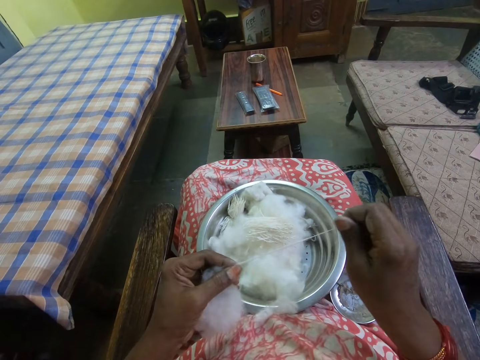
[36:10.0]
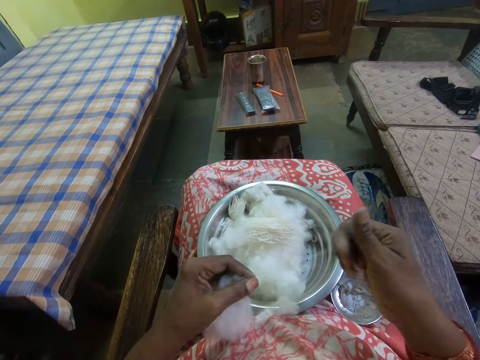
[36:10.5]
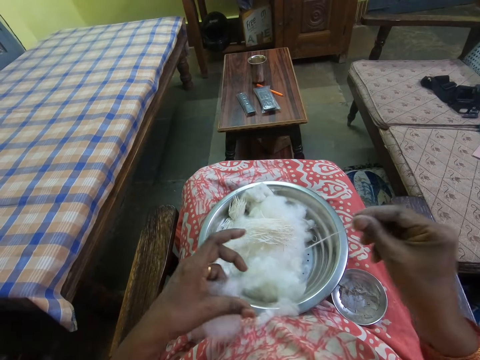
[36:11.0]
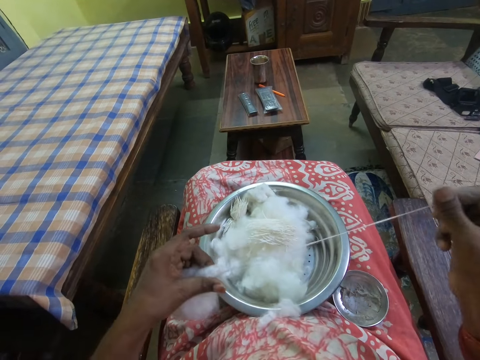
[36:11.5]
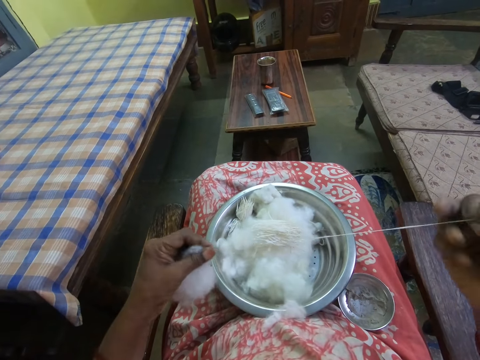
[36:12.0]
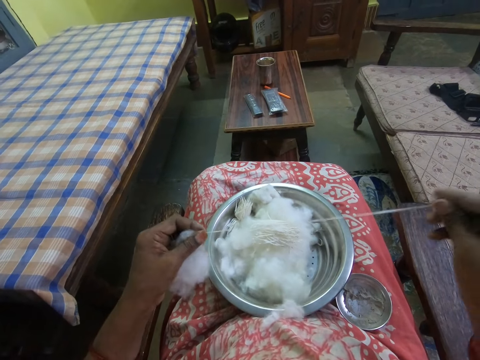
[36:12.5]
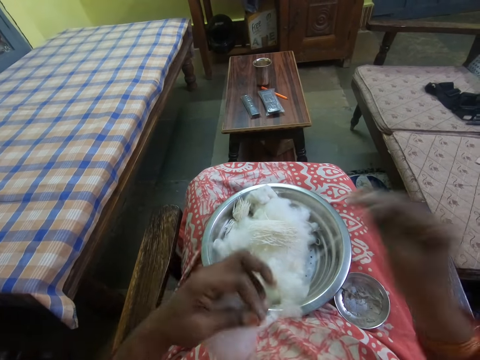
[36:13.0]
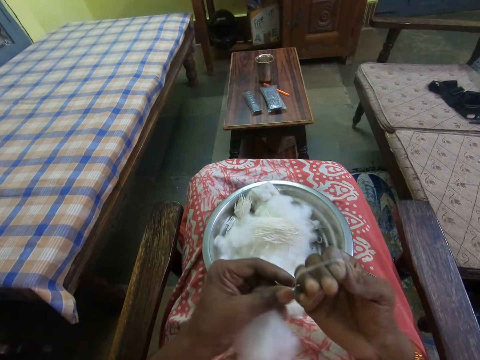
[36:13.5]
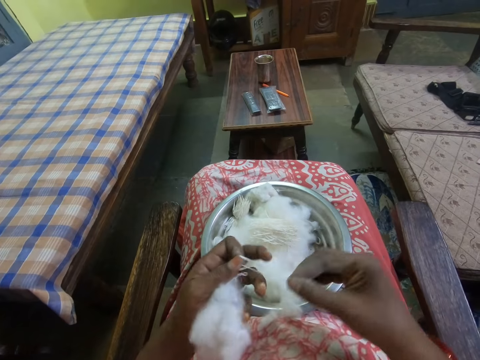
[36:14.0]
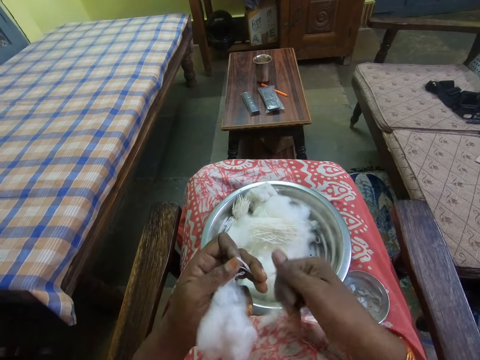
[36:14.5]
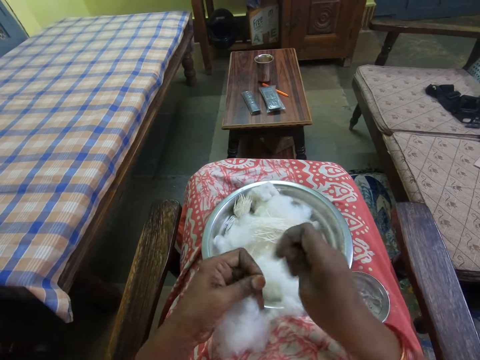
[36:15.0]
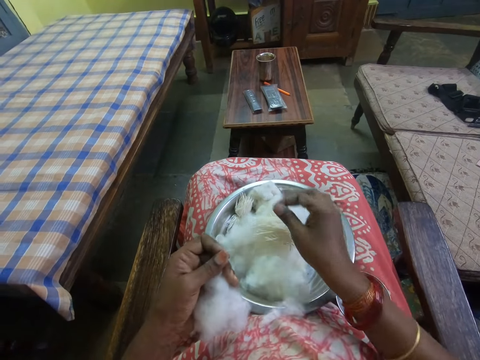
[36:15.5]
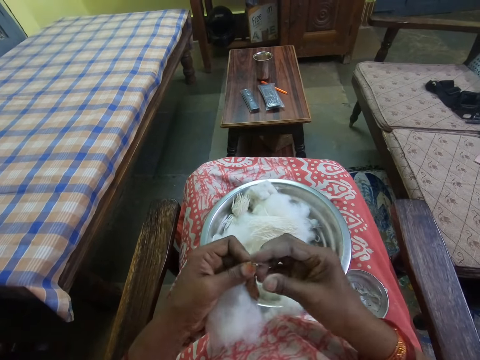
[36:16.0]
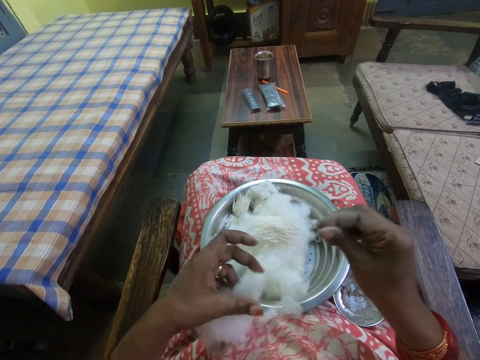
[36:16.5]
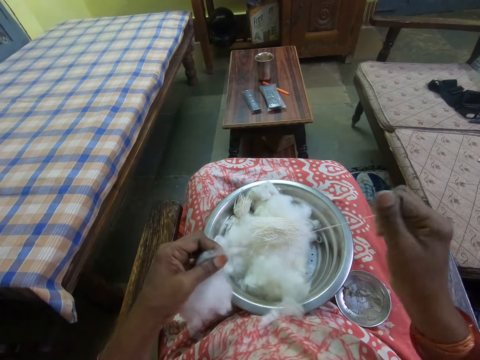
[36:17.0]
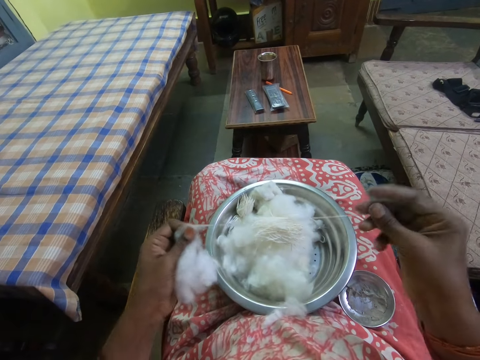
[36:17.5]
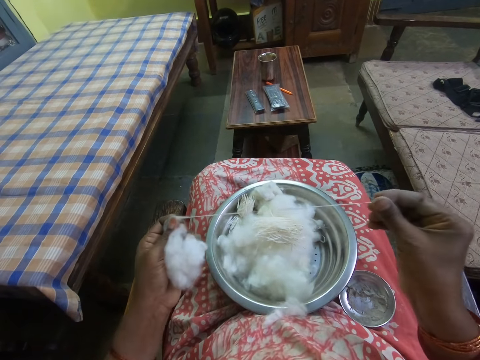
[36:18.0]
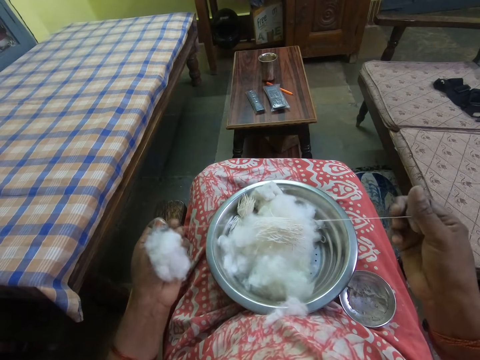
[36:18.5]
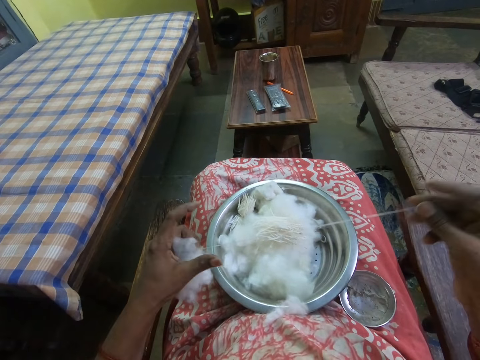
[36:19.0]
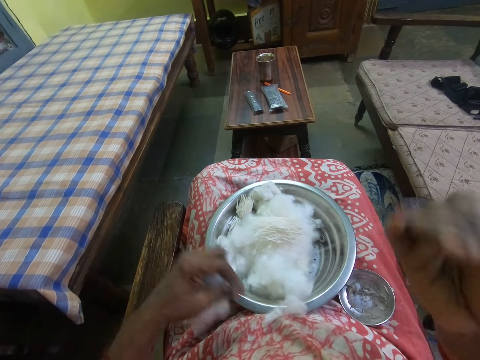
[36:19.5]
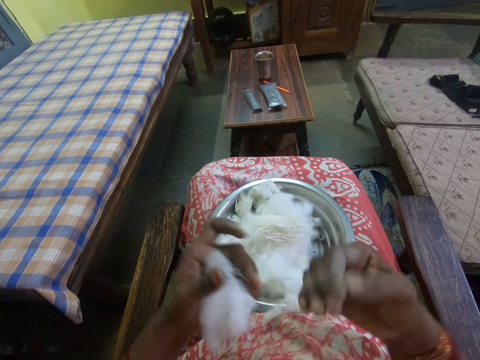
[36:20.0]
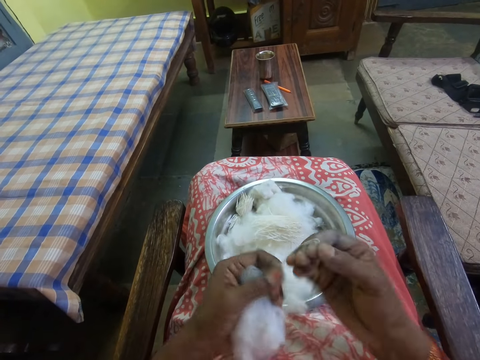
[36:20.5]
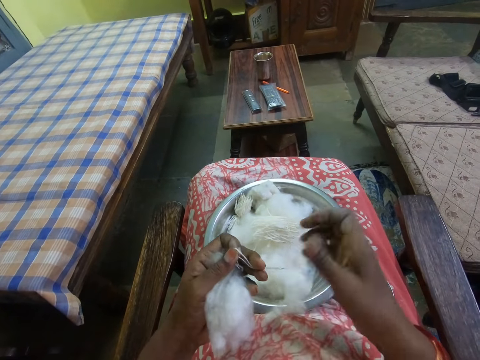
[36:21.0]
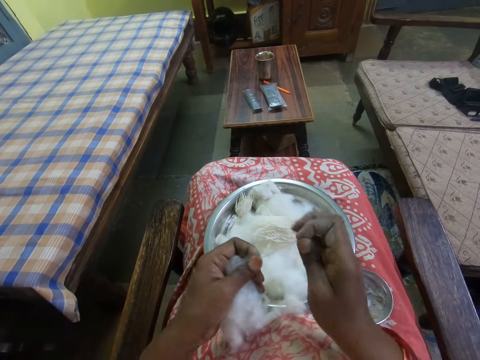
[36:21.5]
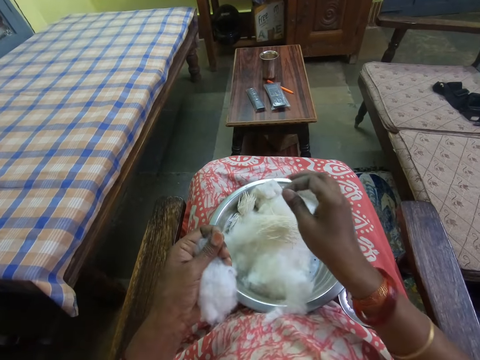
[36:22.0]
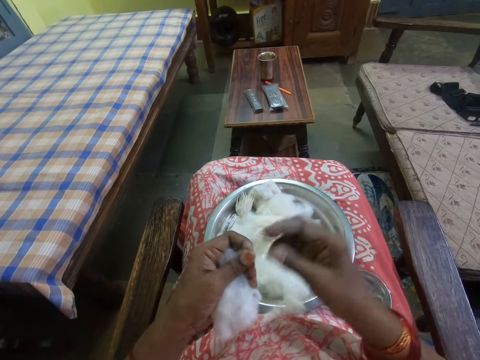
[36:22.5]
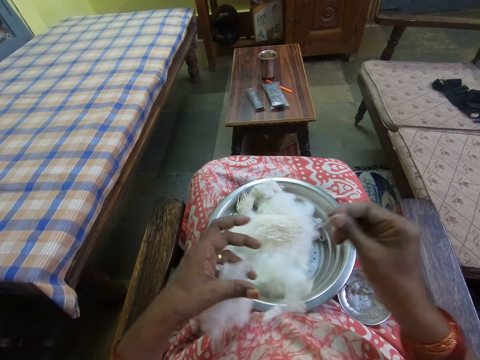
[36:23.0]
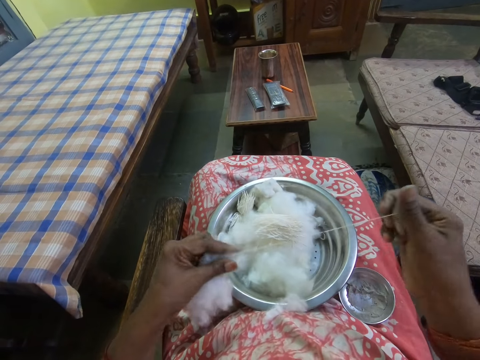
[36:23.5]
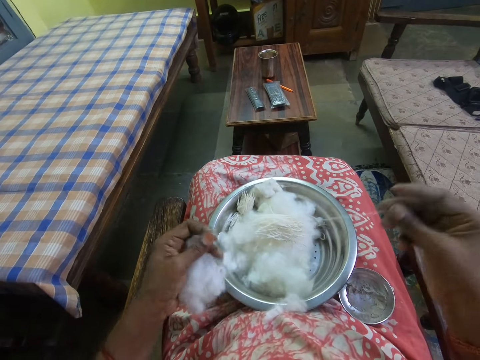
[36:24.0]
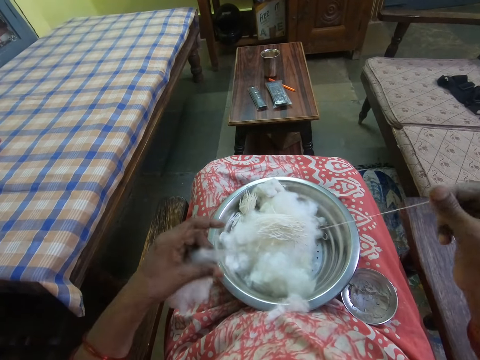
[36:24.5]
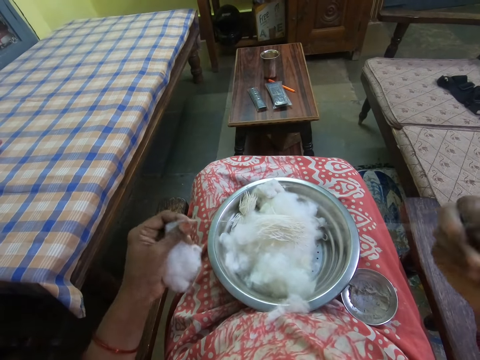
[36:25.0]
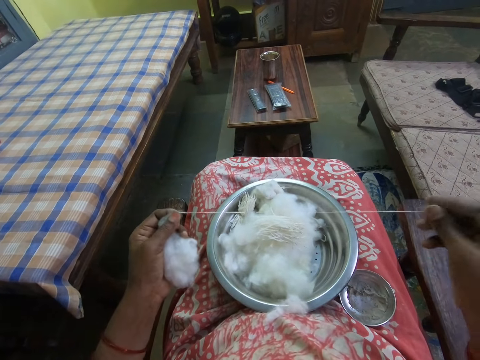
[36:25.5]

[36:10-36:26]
The camera wearer folds the cotton around her fingers. She rolls the cotton in her hands. She cuts a yarn with the right hand. She puts the yarn on the cotton wool. She pulls a yarn from the cotton wool with the right hand. She rolls the yarn from the cotton wool with the right hand. She cuts a yarn with the right hand. She puts the yarn on the cotton wool. She pulls a yarn from the cotton wool with the right hand.

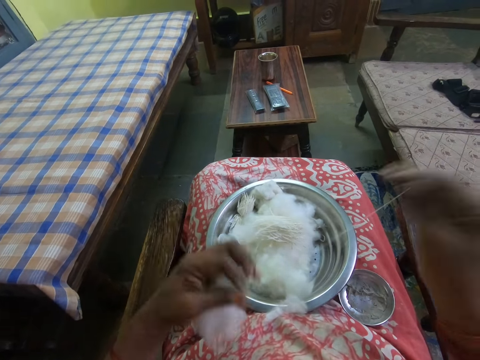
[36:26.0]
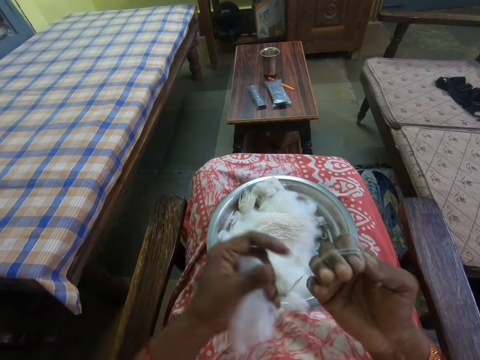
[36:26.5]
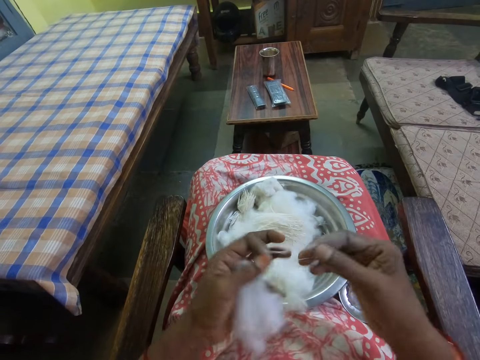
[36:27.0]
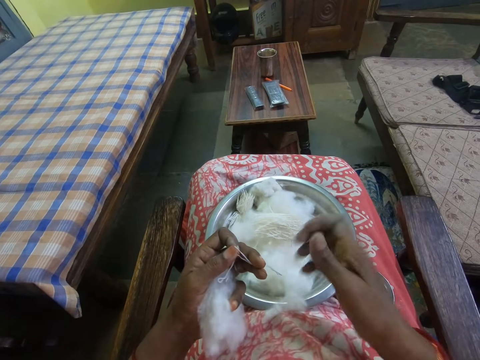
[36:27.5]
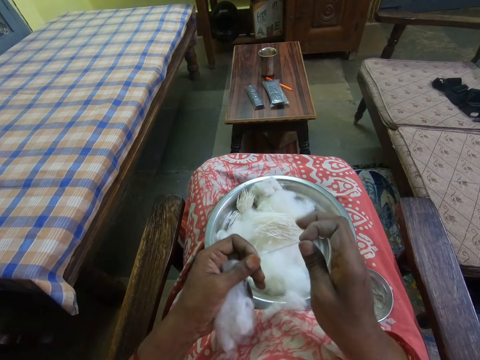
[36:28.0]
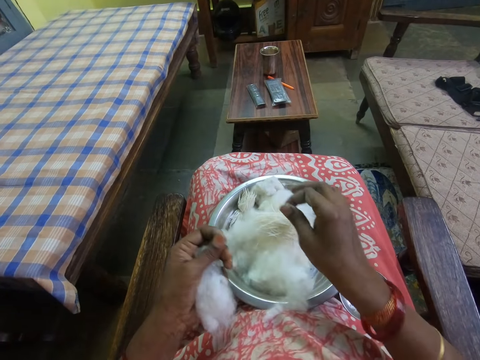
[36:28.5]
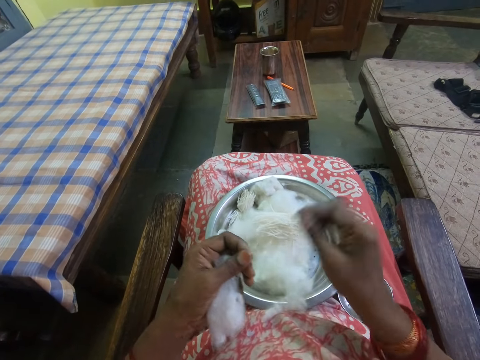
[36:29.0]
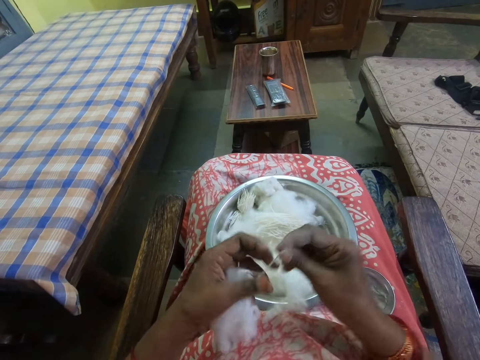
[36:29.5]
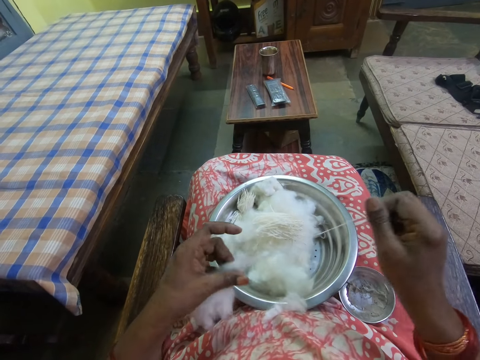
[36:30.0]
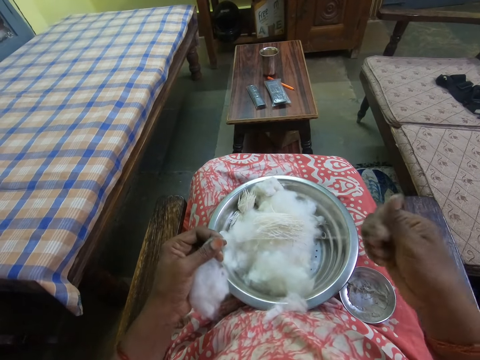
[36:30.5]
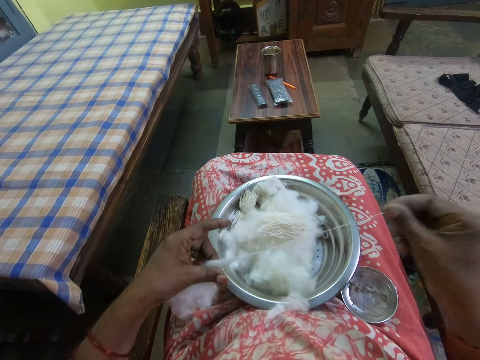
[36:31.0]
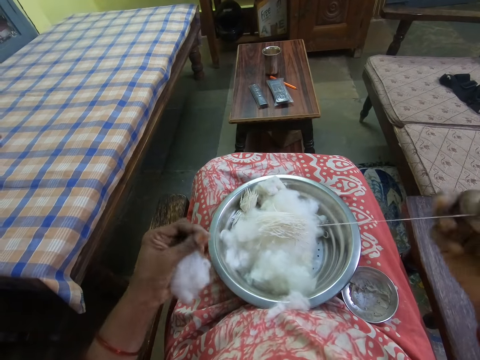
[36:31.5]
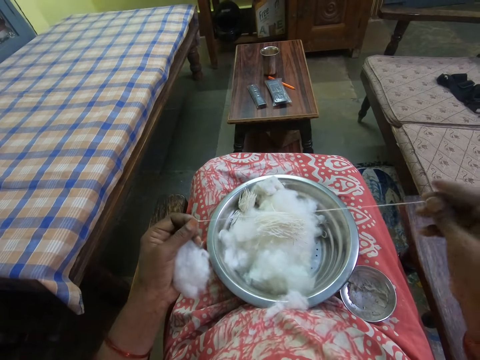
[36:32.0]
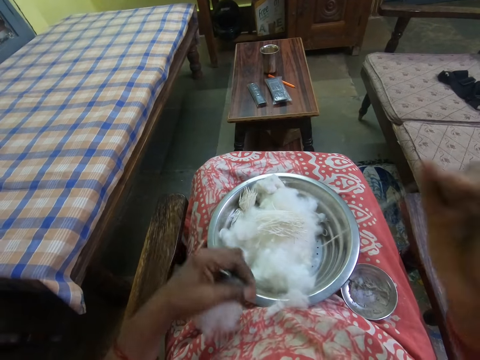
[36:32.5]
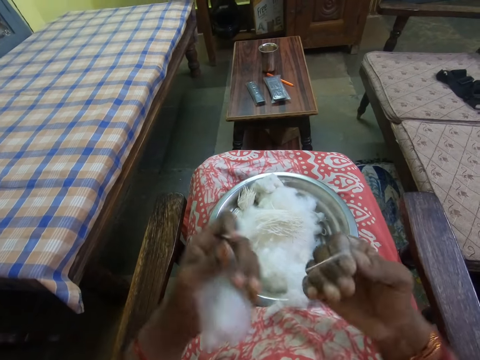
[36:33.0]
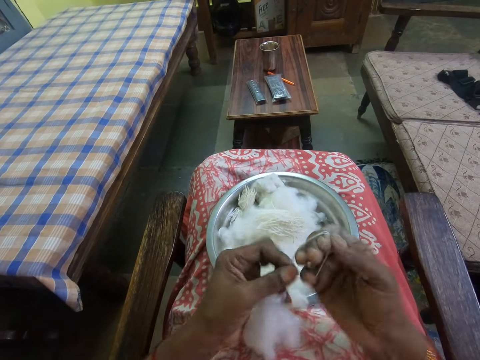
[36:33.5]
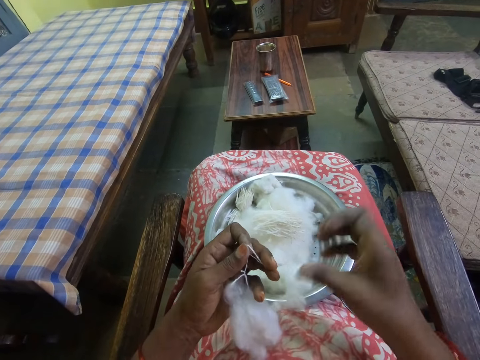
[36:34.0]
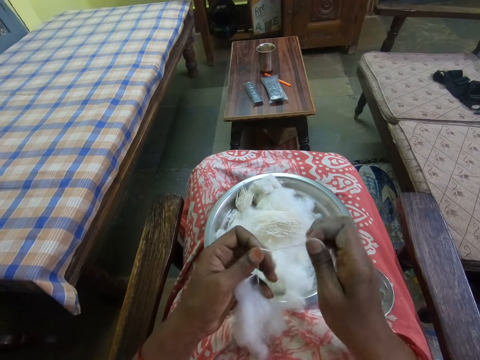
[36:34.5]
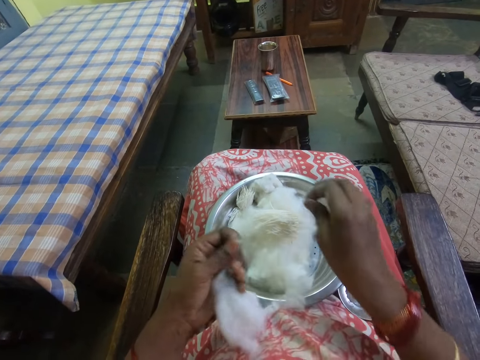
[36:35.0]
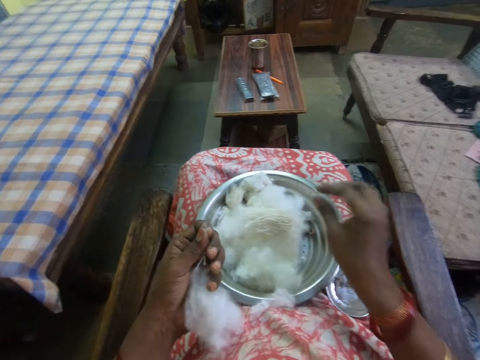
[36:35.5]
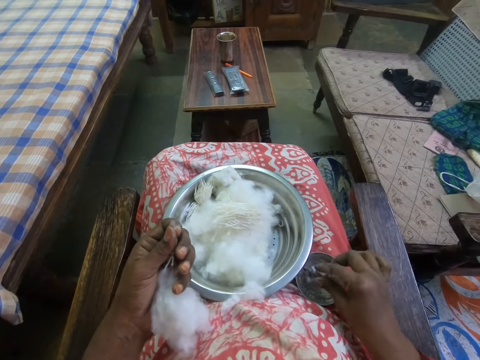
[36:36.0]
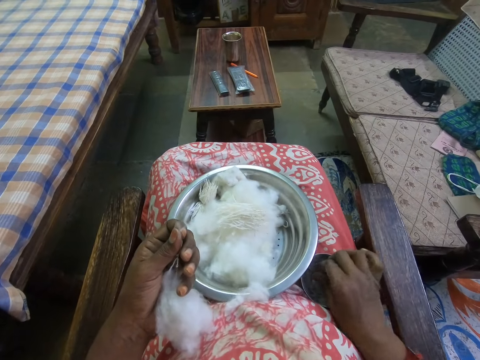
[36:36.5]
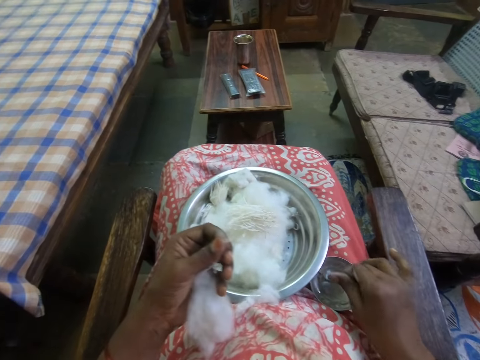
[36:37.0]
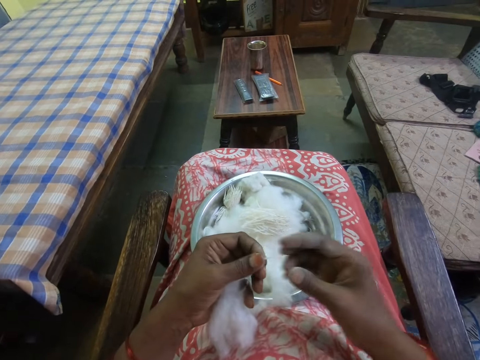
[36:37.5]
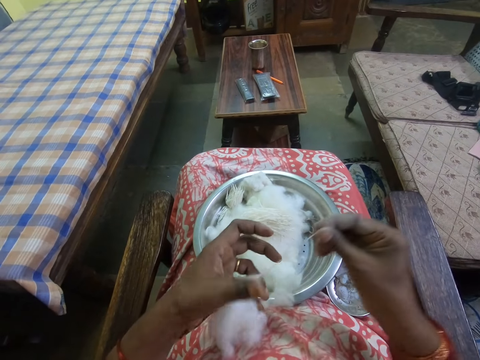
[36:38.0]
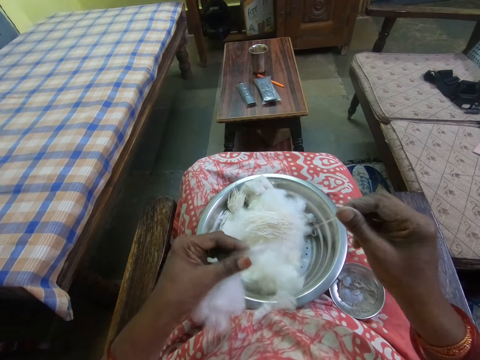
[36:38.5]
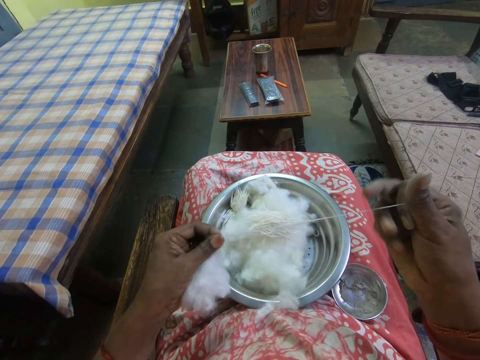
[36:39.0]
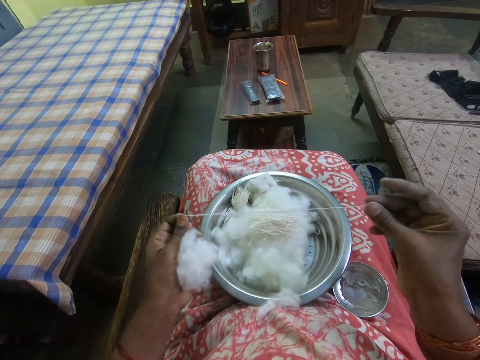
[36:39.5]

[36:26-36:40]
The camera wearer rolls a yarn from the cotton wool with the right hand. They cut the yarn with the right hand. They put the yarn on the cotton wool. They pull a yarn from the cotton wool with the right hand. They roll the yarn from the cotton wool with the right hand. They cut the yarn with the right hand. They put the yarn on the cotton wool. They dip the right hand in the ash. They scoop powder on the bowl. They pull a yarn from the cotton wool with the right hand.
